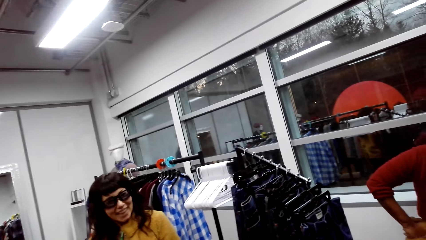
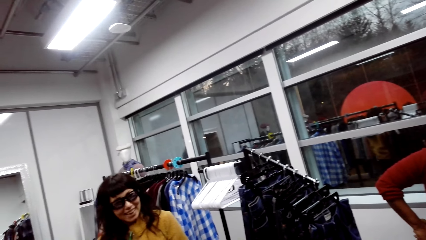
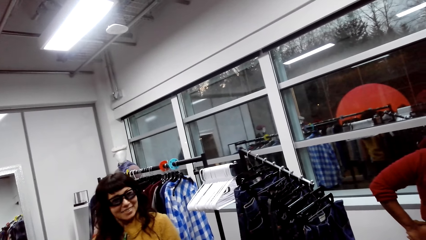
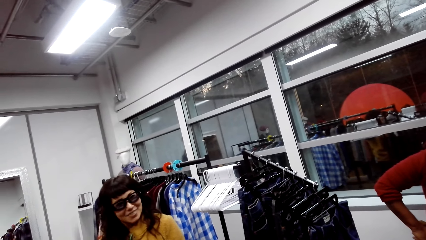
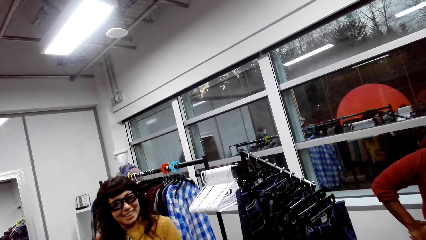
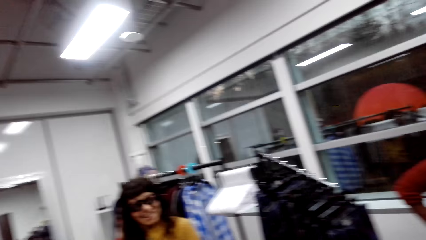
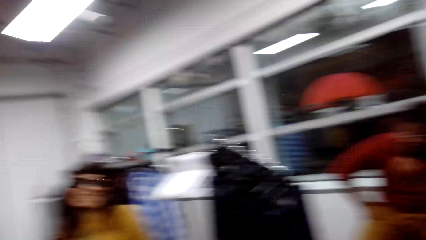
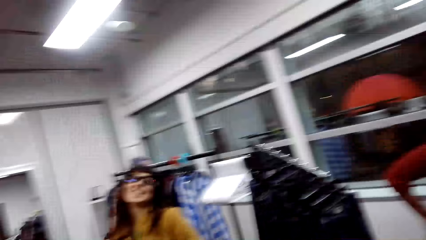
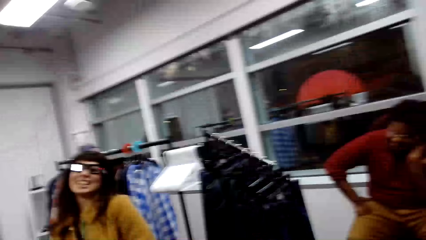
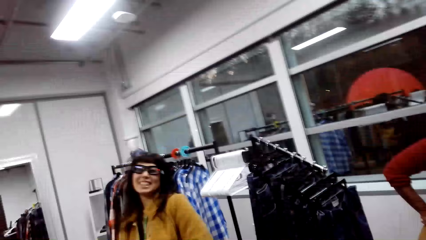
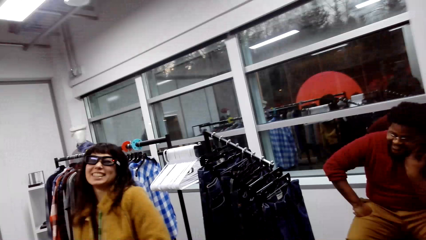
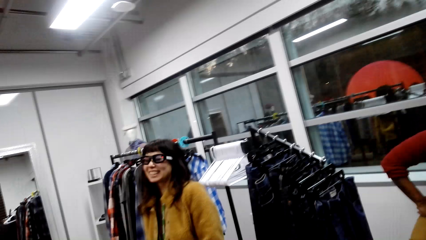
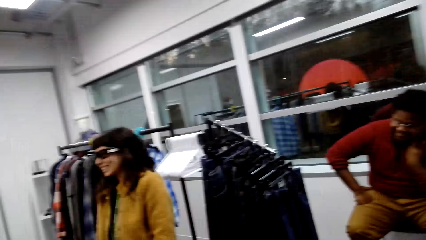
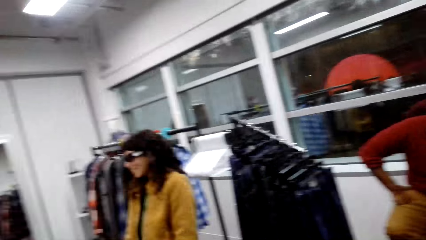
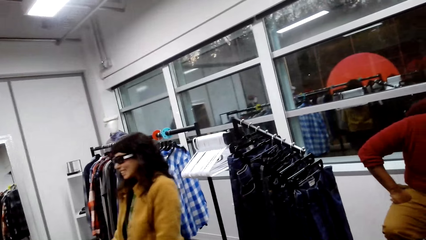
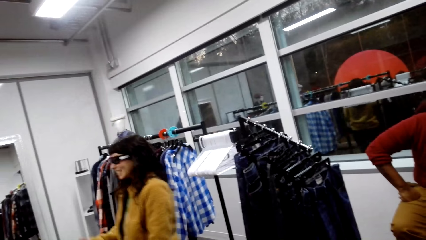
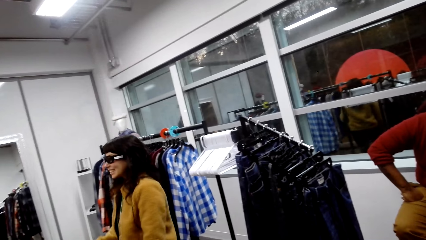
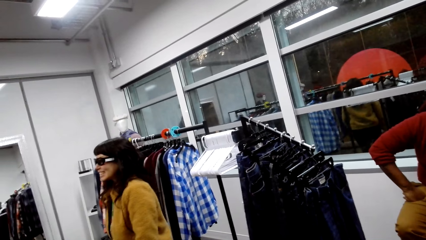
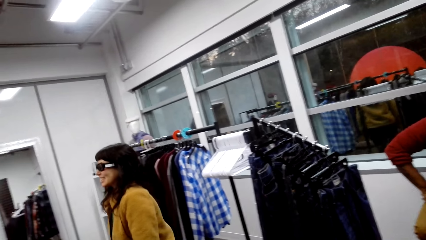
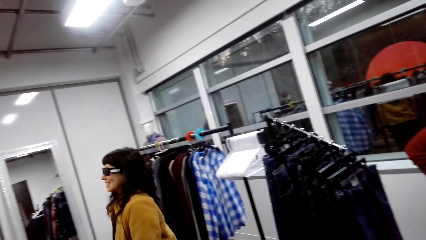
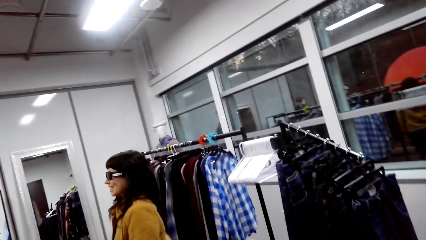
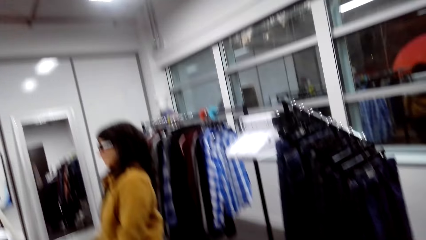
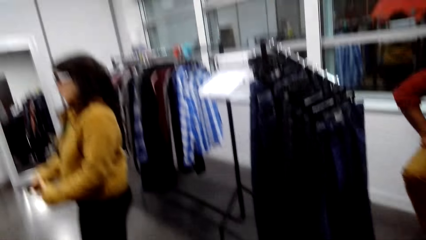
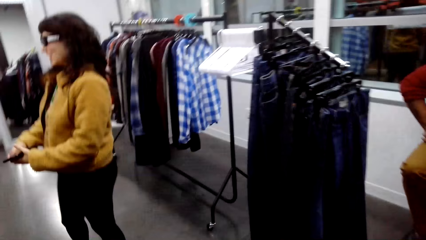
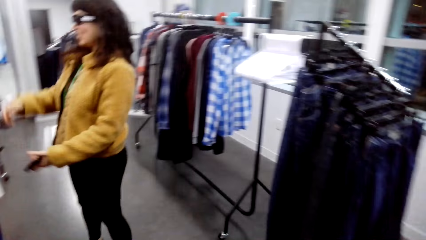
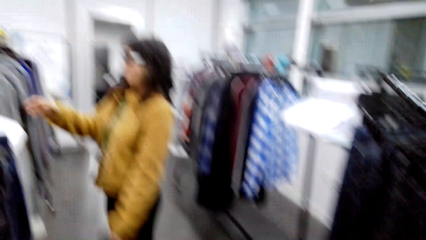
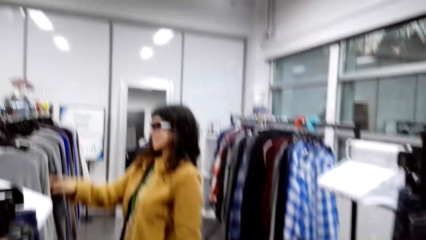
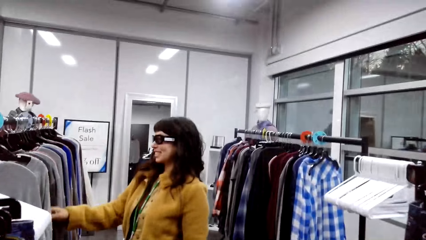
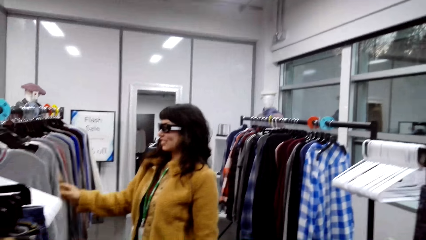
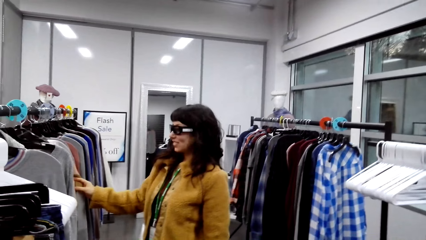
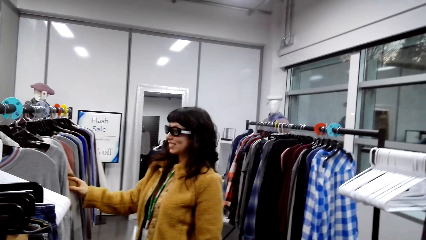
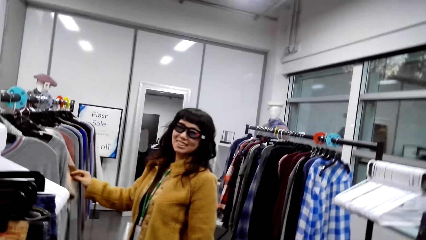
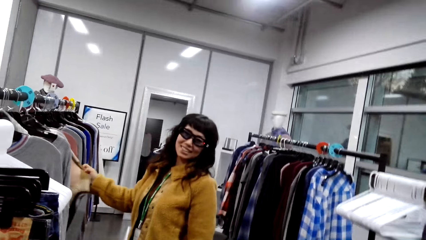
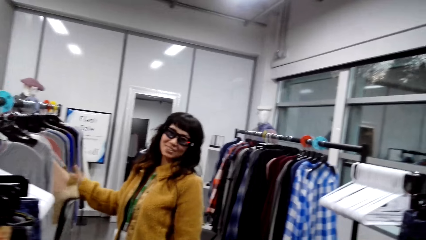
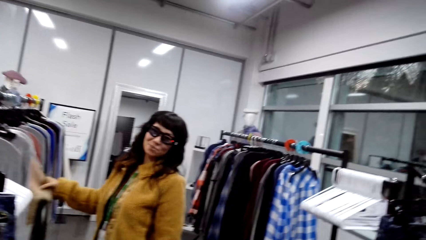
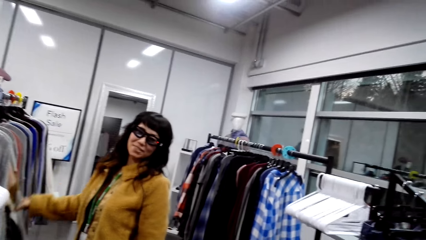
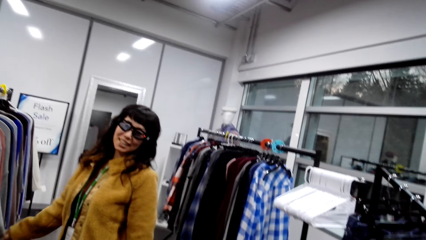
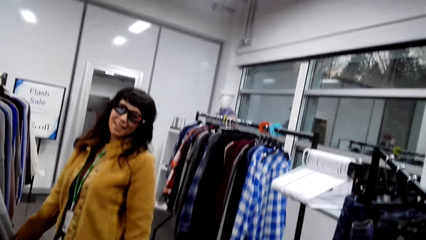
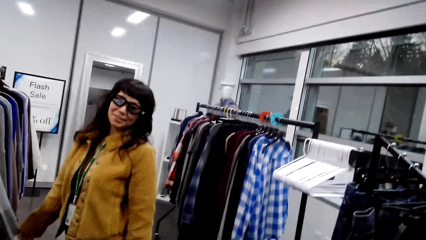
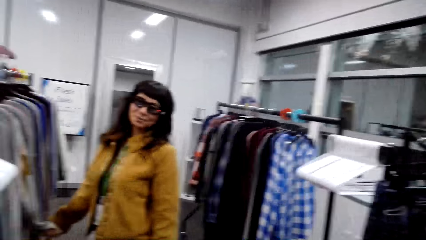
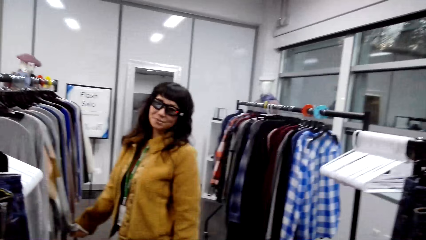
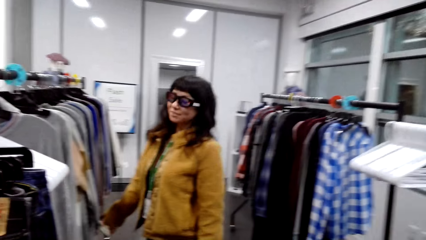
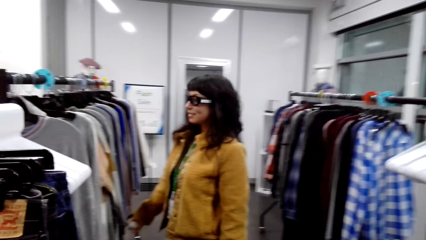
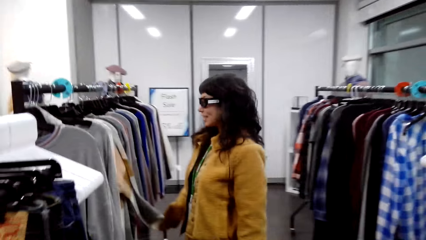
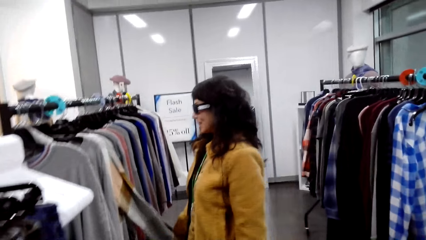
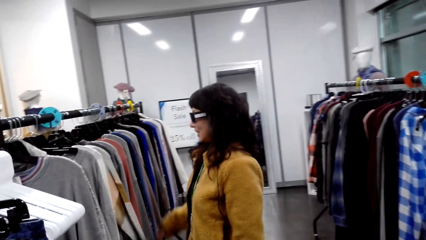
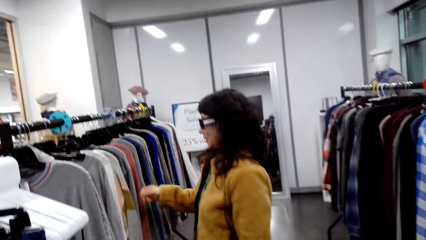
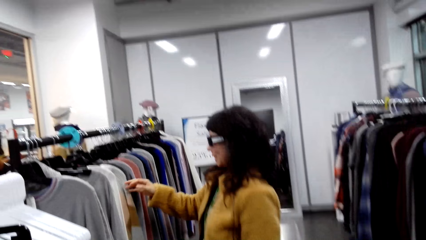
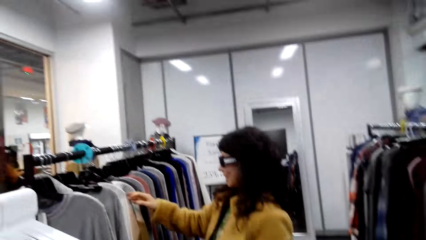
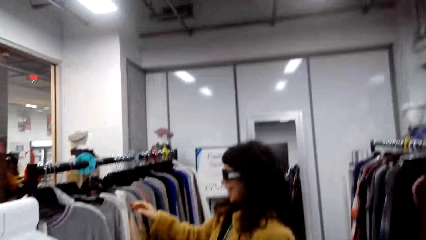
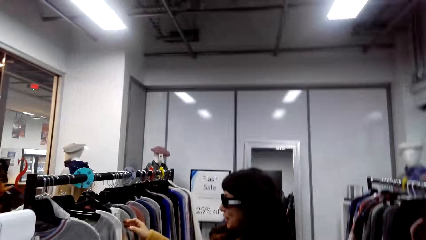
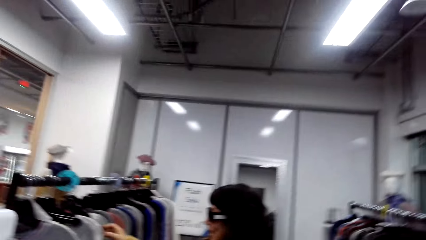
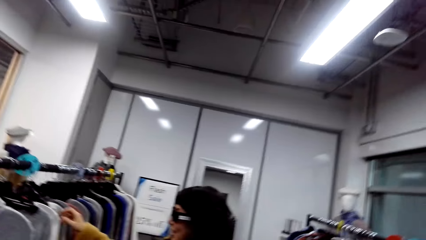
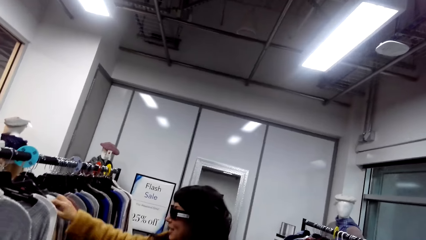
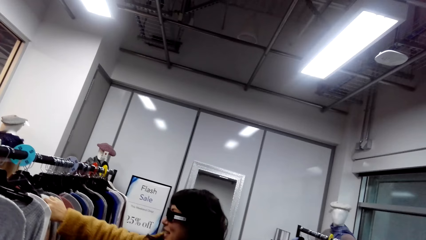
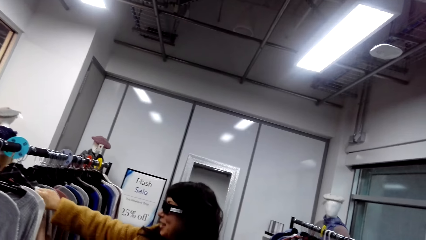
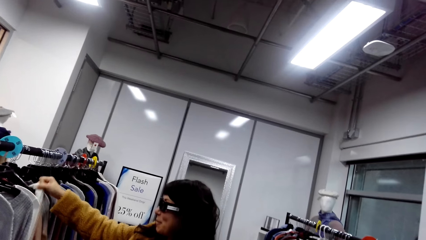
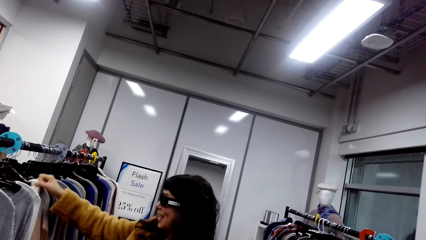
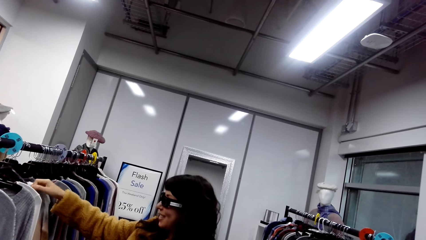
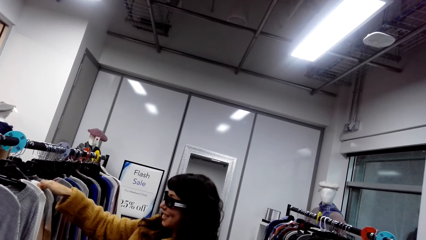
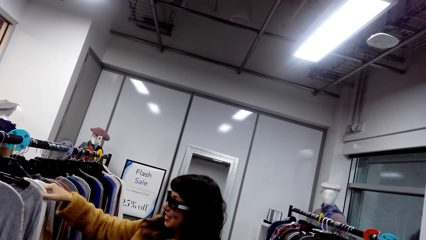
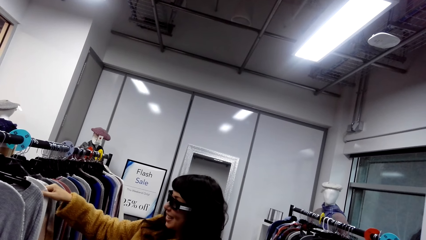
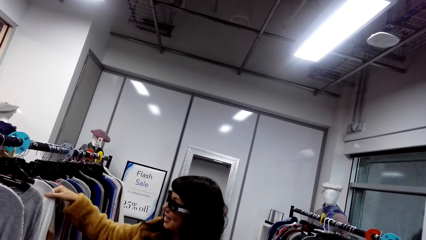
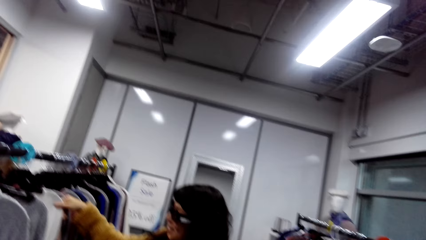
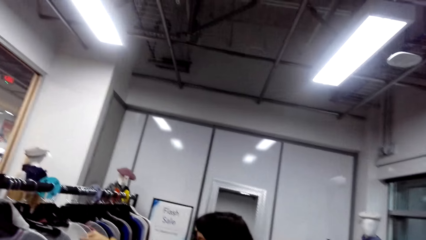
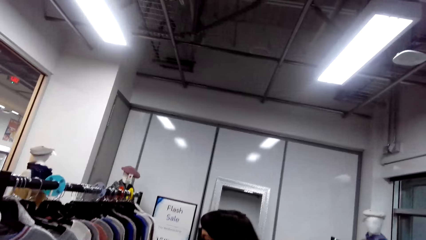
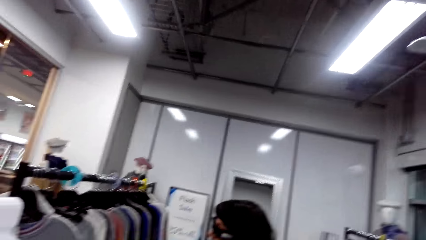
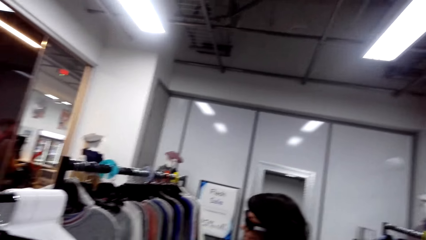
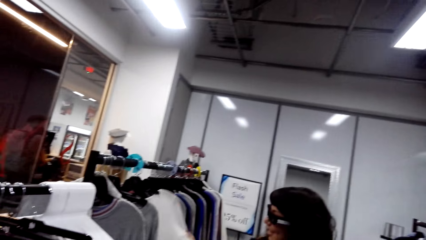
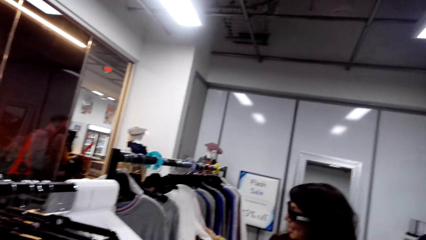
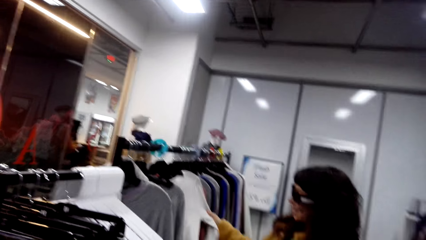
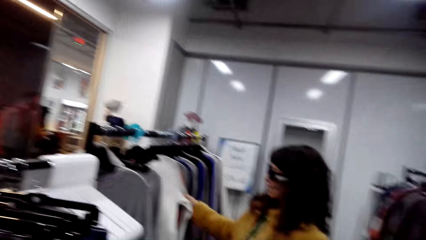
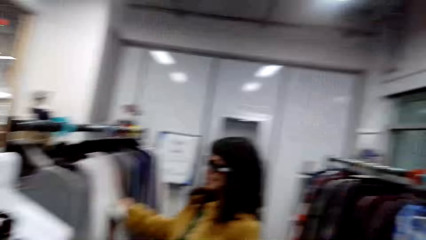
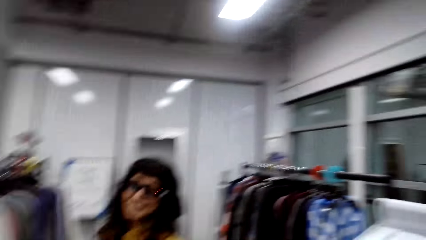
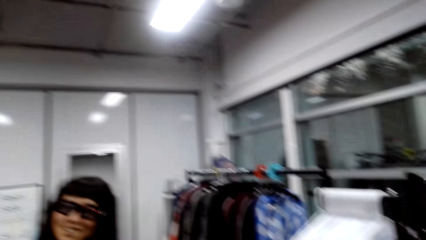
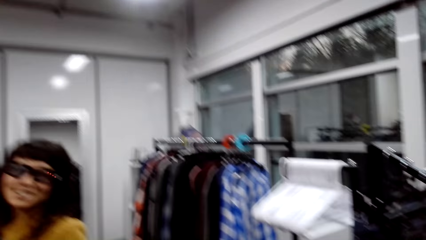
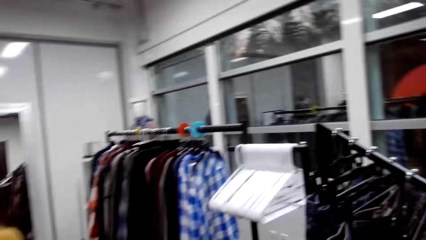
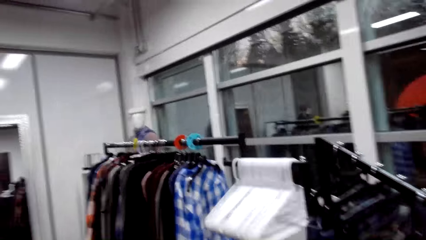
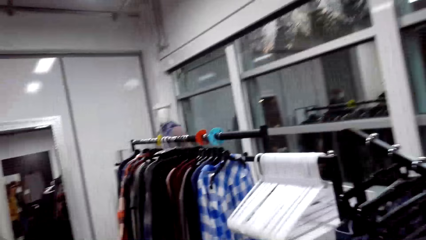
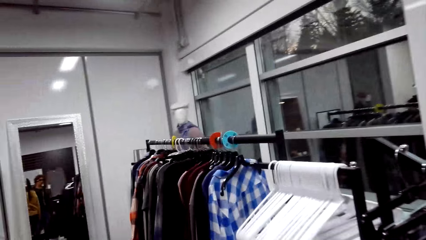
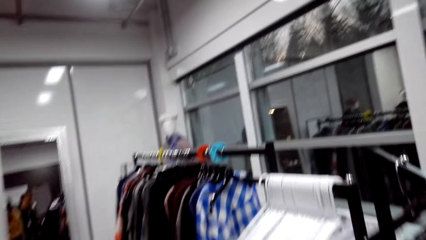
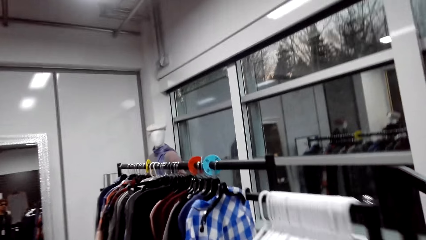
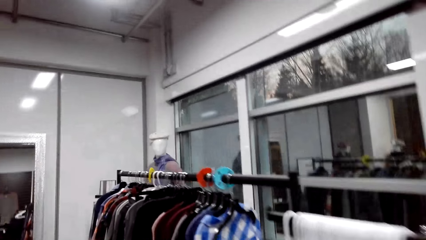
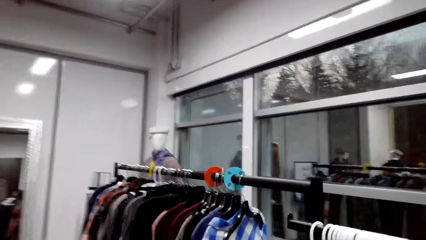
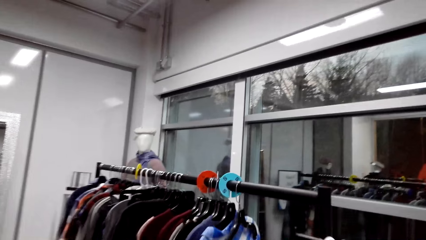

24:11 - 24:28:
The camera wearer talks. A woman touches clothes on the hanger. The woman talks. The woman touches blouses.
